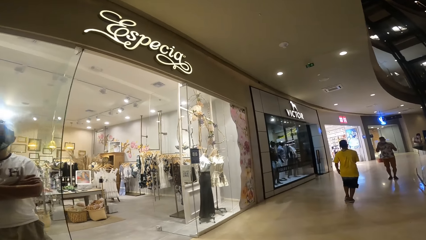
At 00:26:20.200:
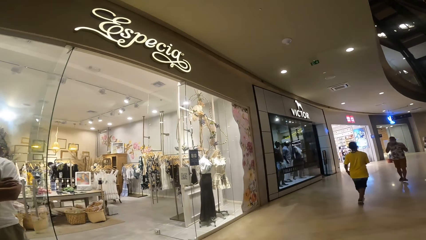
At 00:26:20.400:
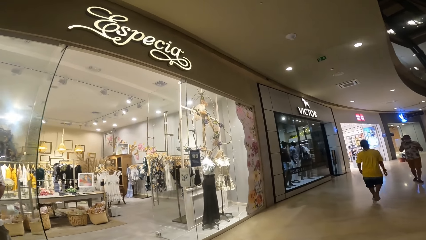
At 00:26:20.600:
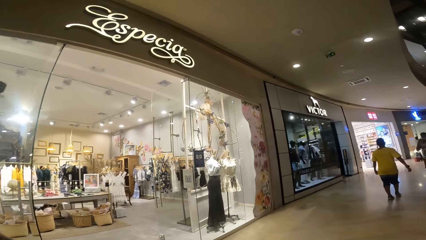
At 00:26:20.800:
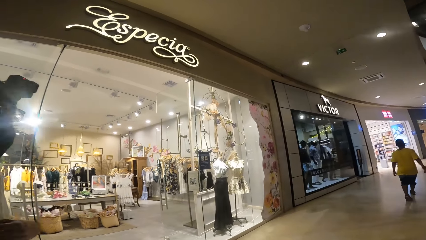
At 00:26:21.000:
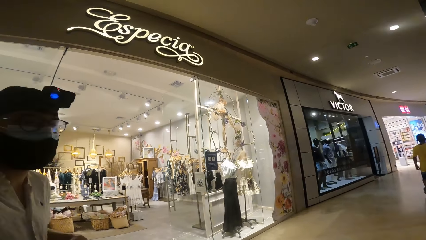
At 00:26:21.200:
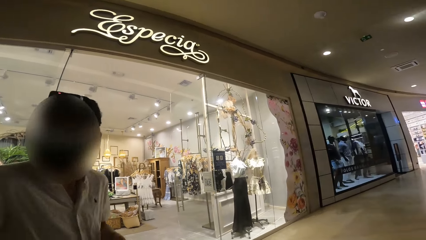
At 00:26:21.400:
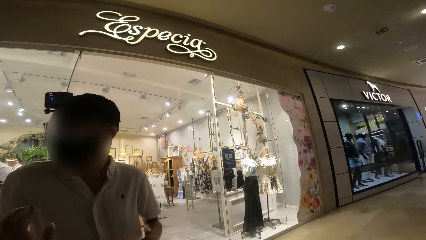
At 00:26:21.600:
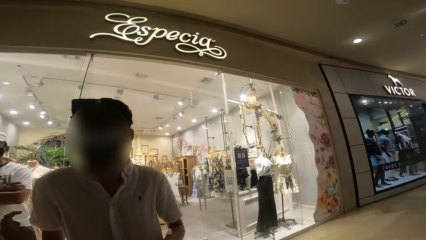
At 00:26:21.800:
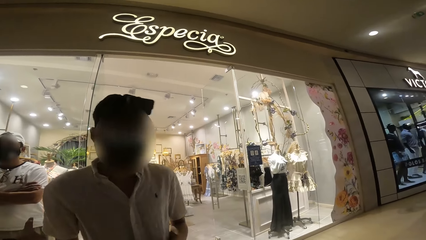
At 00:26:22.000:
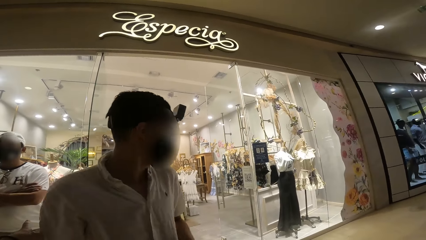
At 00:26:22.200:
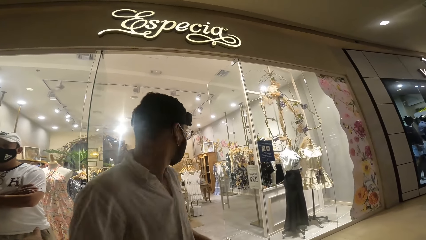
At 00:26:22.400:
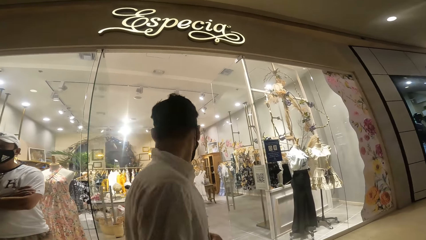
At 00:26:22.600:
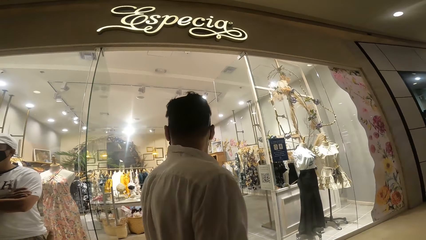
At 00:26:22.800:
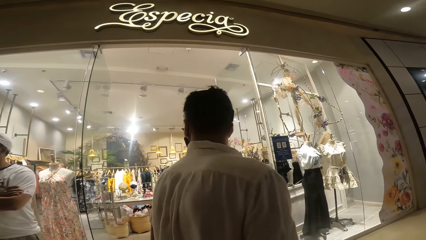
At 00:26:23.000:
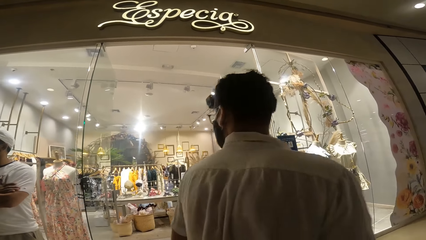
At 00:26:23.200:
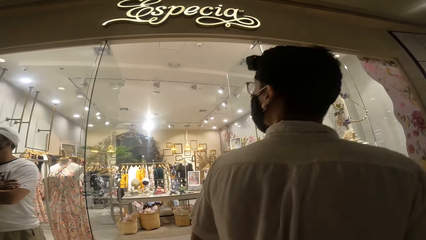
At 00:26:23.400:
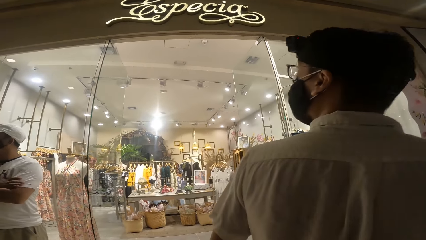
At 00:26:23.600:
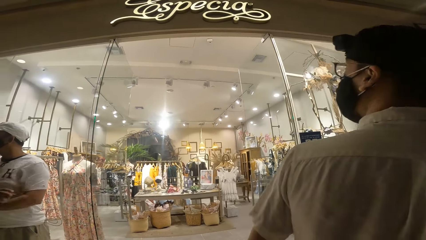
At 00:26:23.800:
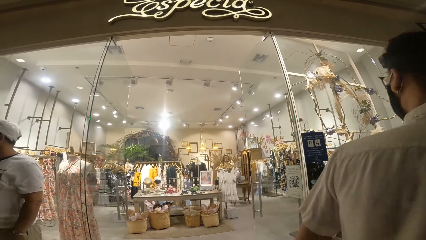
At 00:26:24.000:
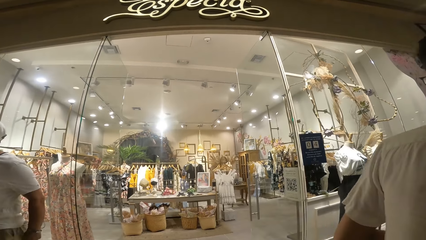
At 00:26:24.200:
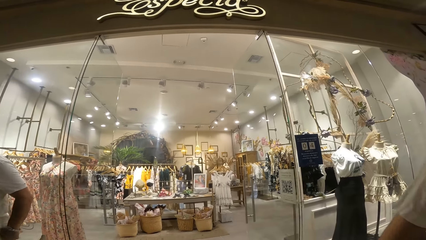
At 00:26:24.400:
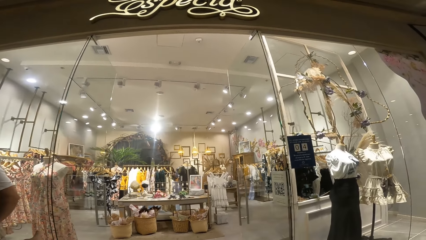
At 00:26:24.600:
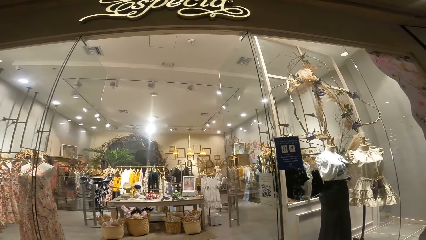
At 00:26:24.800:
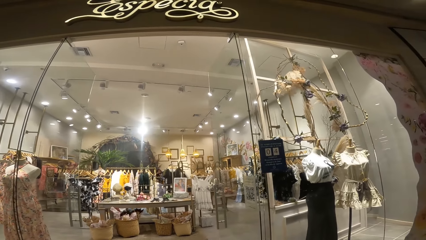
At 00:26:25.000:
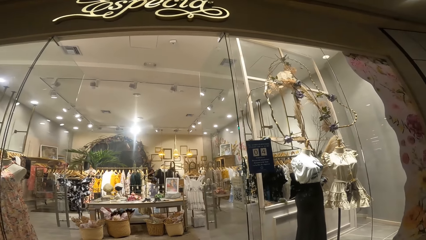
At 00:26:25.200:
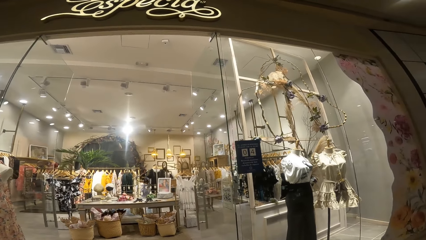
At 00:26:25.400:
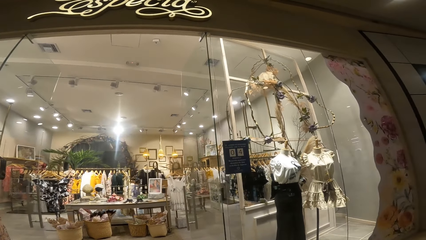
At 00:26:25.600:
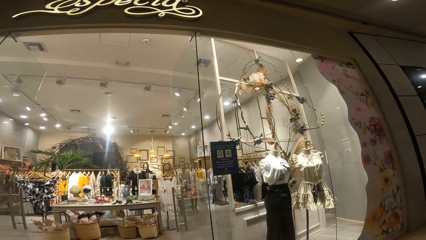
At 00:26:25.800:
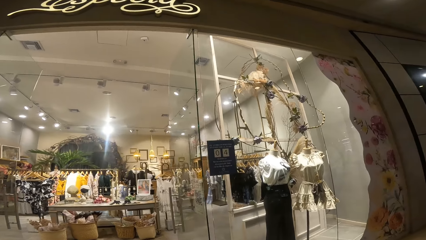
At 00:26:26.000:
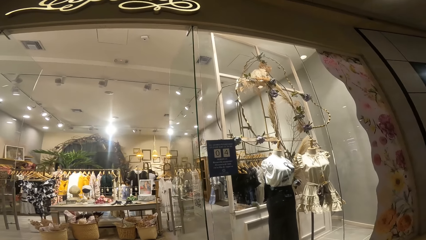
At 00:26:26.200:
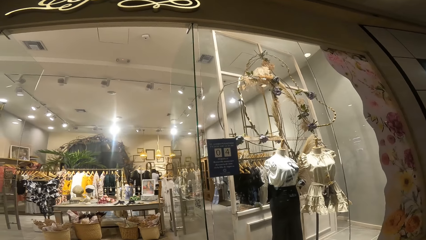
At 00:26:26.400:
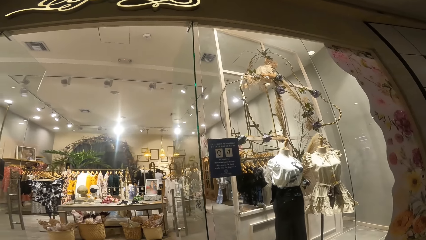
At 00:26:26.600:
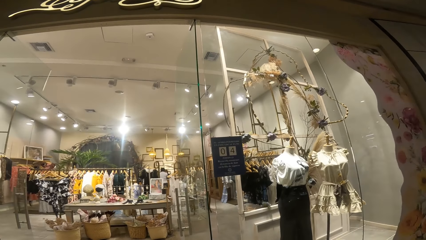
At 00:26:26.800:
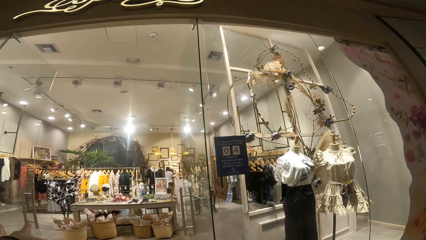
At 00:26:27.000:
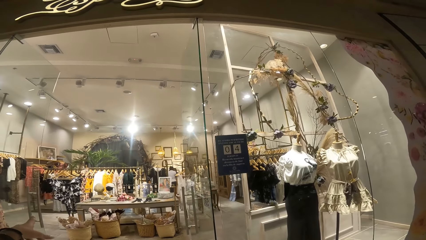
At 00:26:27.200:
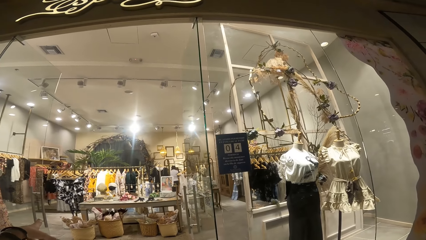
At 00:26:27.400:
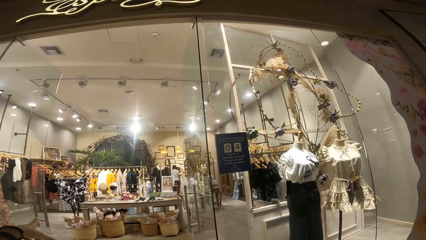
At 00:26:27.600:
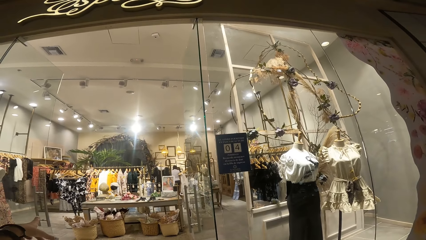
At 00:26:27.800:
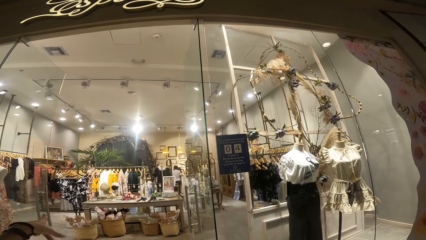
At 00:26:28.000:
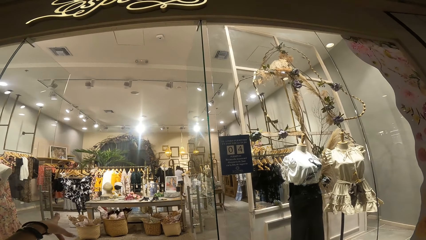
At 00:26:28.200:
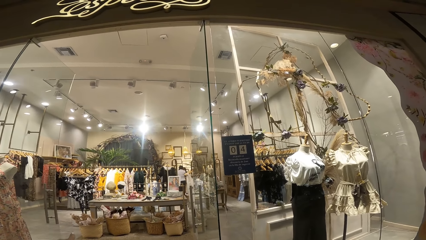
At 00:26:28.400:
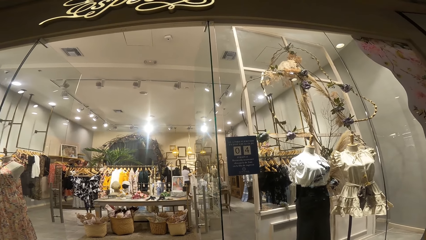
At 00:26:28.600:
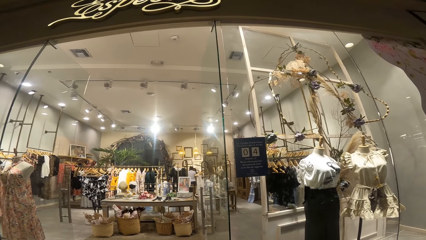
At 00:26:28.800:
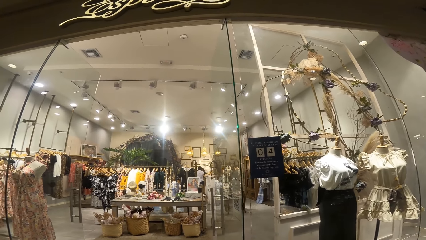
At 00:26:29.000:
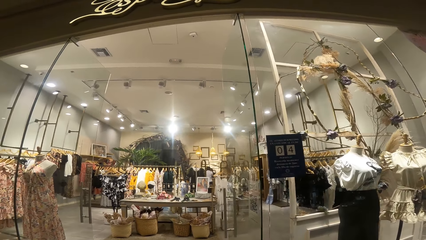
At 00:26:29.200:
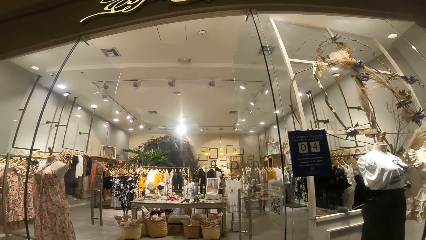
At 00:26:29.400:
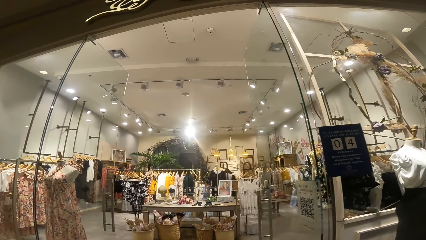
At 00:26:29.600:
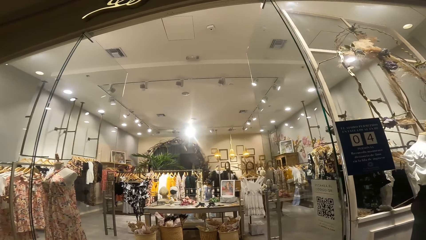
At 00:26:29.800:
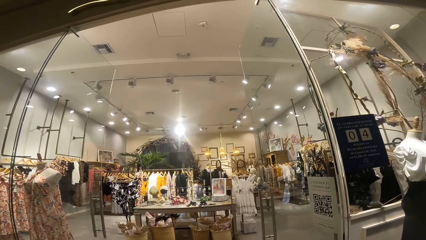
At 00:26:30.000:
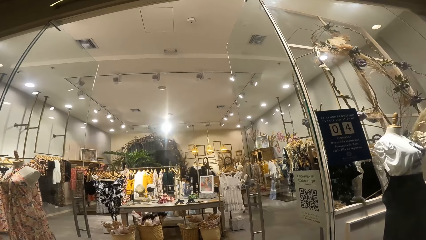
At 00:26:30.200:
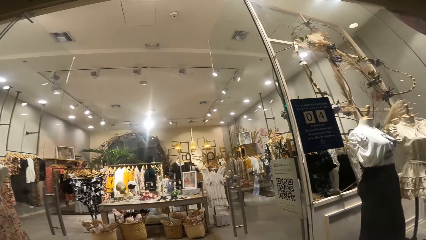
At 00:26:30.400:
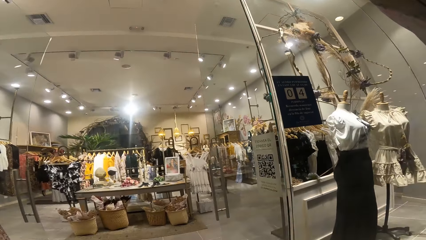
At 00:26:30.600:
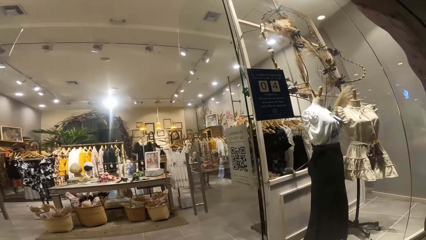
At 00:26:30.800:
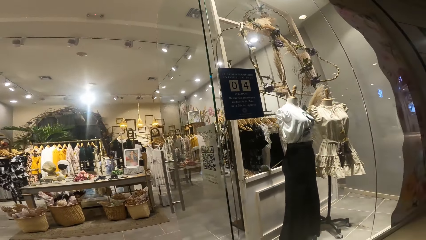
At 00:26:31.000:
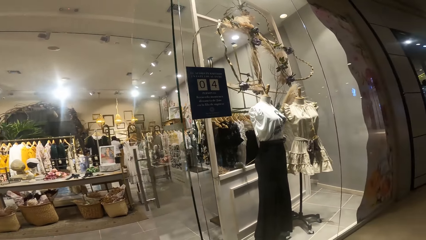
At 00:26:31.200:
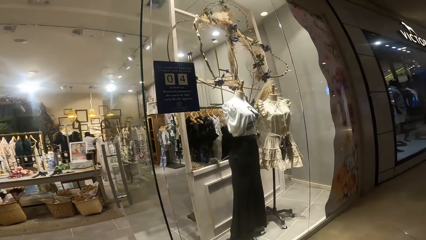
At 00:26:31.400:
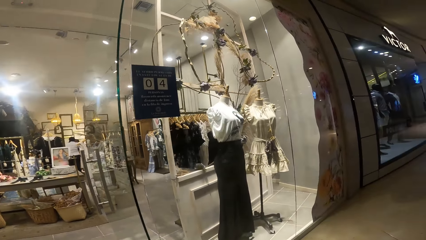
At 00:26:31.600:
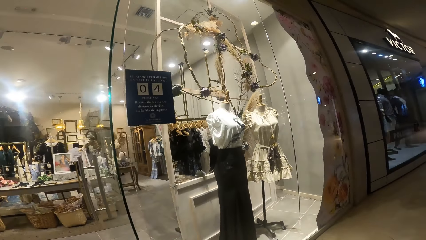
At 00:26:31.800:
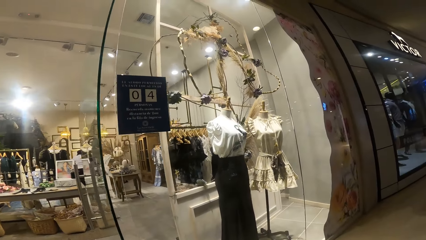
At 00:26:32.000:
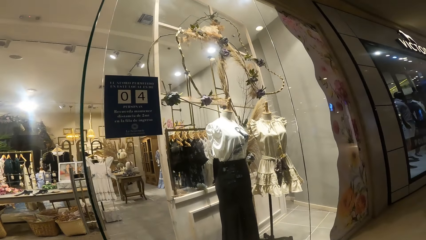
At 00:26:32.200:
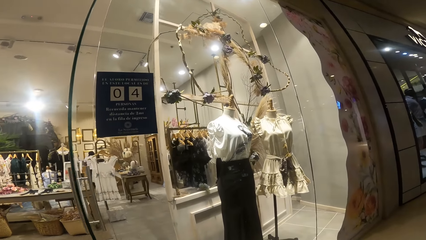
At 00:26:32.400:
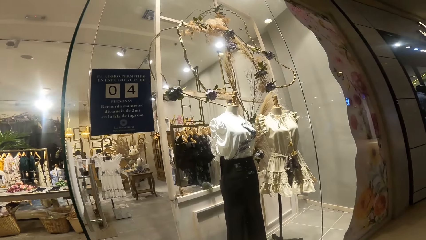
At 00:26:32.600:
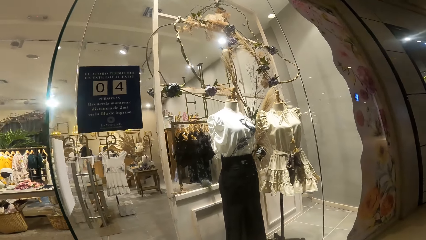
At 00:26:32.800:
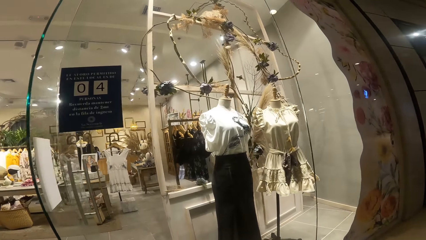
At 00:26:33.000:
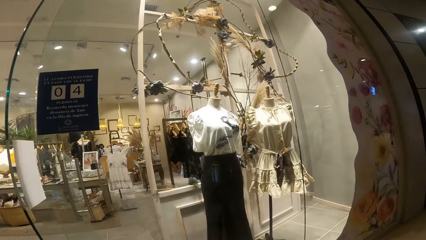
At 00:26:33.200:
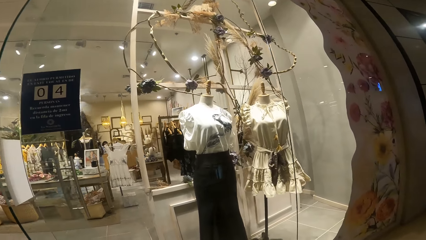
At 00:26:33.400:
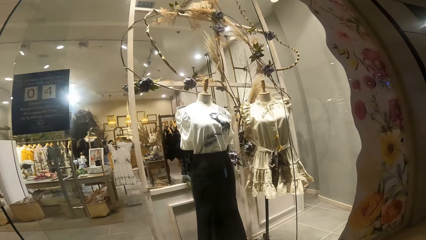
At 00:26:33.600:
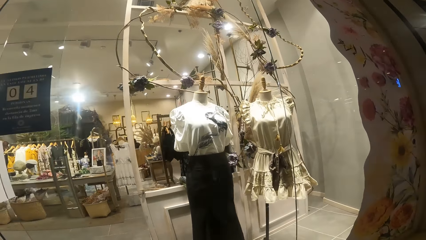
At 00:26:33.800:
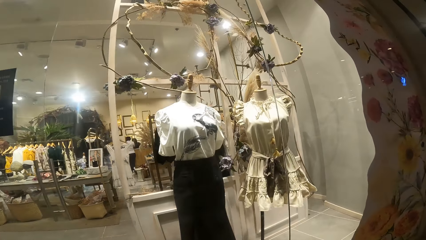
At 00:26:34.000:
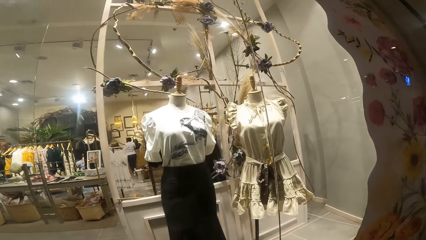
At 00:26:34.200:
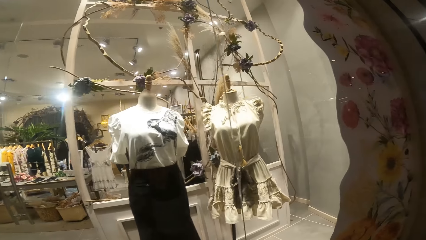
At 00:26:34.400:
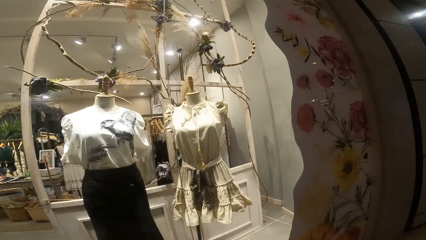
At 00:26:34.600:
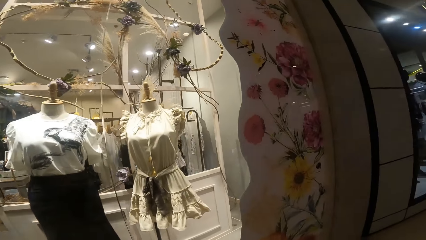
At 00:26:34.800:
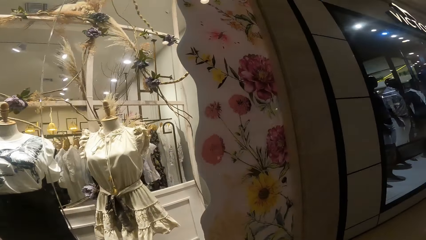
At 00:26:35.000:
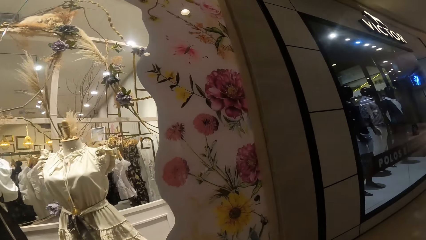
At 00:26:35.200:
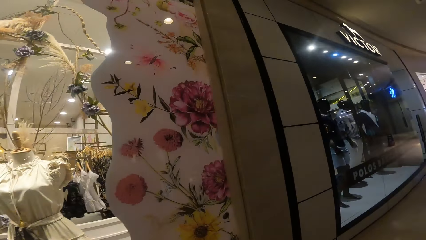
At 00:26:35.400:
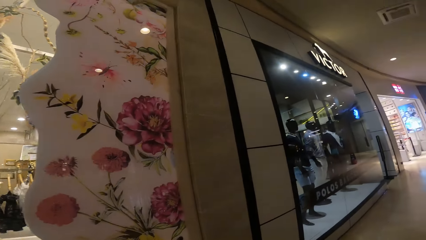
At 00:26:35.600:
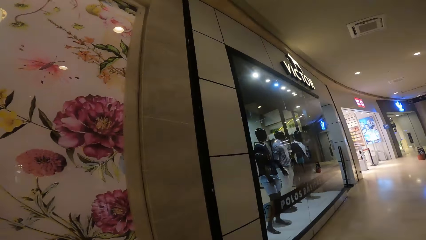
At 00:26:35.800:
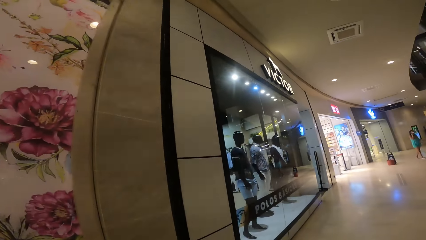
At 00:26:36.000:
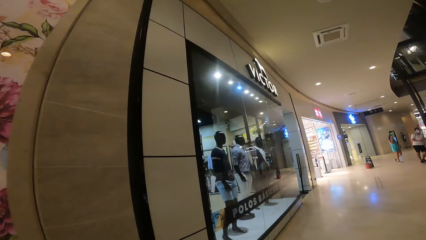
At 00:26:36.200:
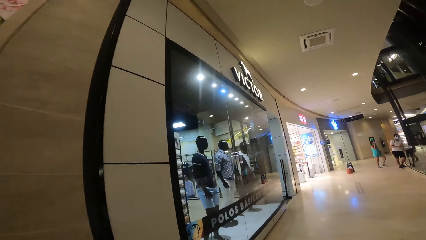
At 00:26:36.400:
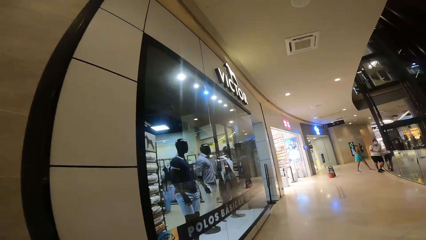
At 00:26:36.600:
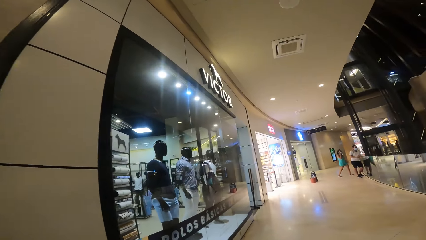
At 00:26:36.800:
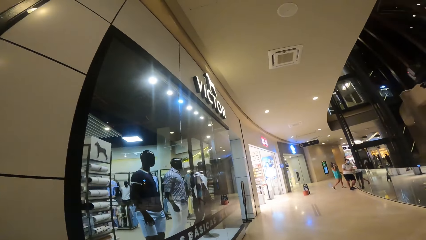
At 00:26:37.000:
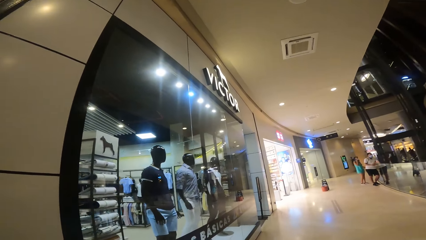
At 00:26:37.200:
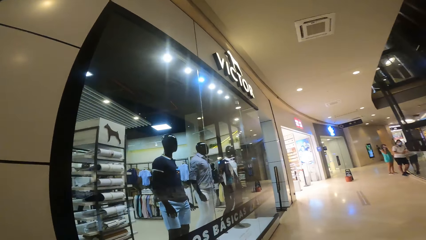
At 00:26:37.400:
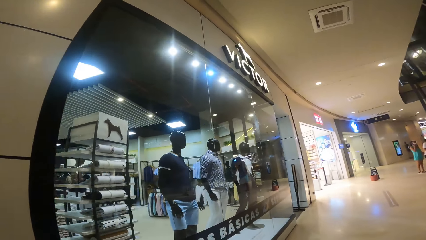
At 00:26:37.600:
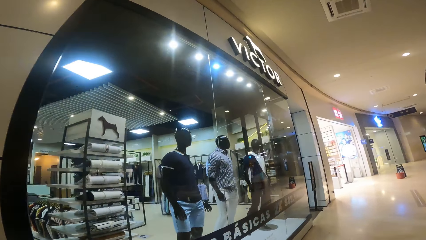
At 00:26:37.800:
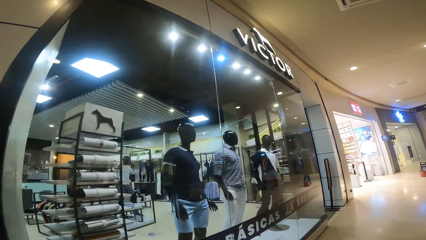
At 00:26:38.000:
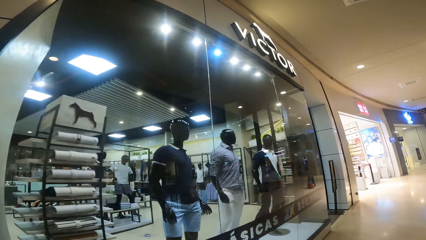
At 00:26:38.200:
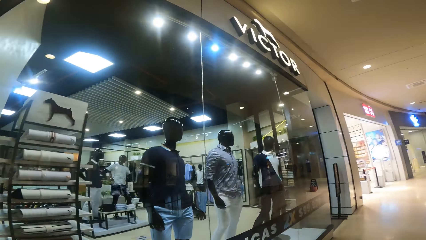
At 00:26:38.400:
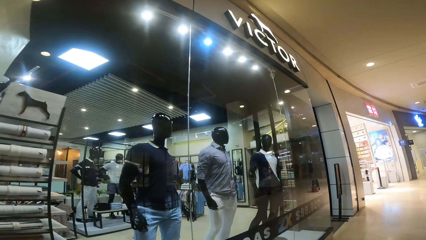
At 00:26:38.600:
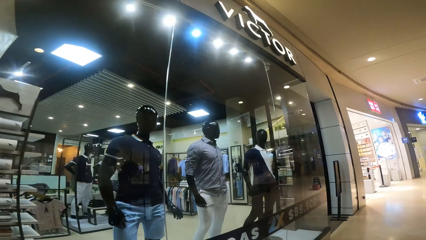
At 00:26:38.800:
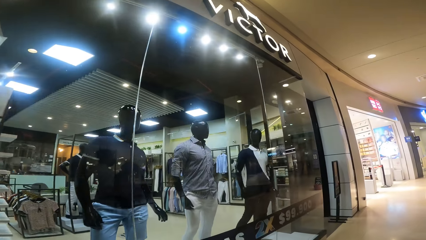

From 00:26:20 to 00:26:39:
The camera wearer interacts with a person. They walk around. They point. They walk around.
